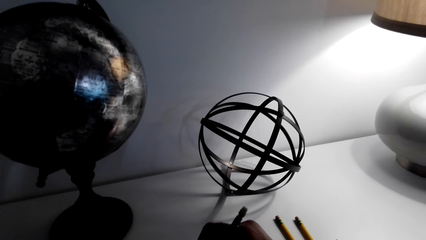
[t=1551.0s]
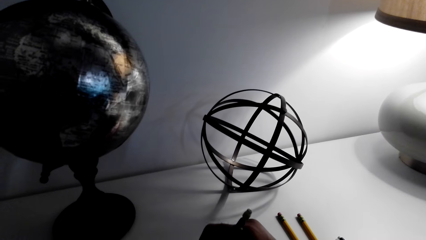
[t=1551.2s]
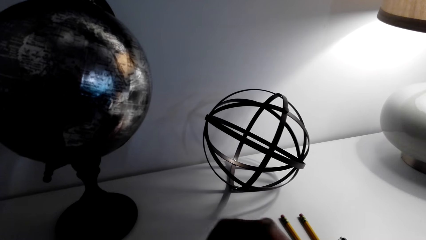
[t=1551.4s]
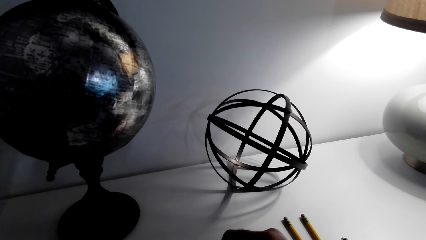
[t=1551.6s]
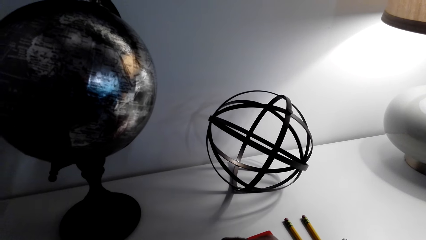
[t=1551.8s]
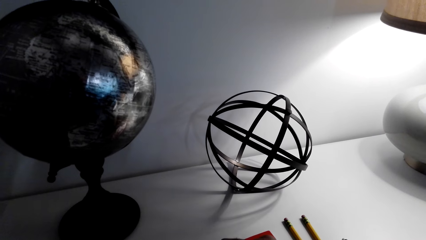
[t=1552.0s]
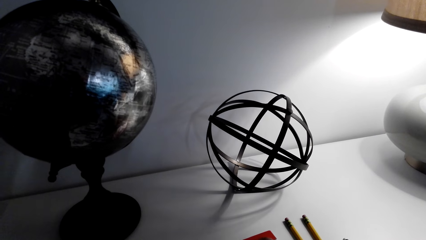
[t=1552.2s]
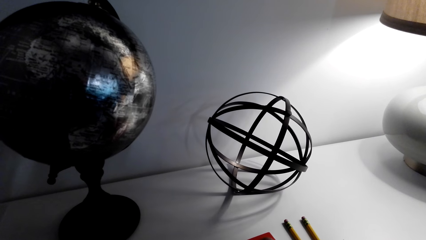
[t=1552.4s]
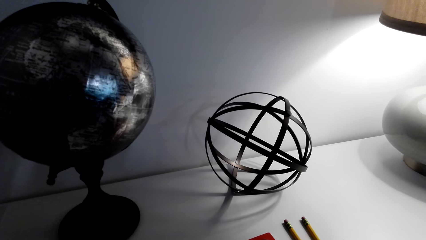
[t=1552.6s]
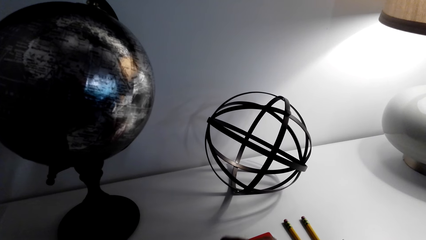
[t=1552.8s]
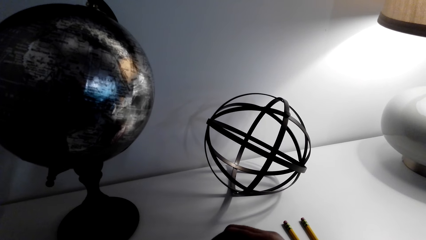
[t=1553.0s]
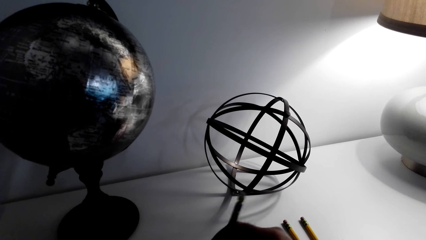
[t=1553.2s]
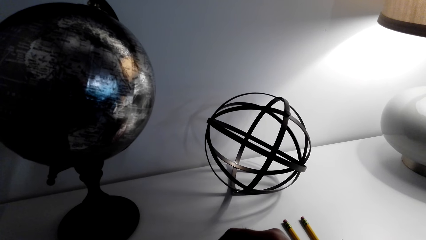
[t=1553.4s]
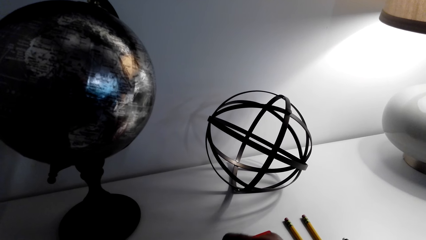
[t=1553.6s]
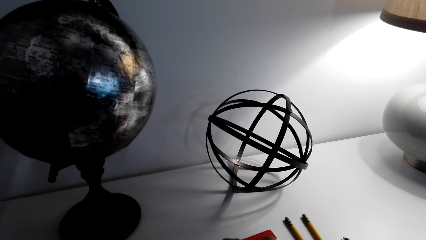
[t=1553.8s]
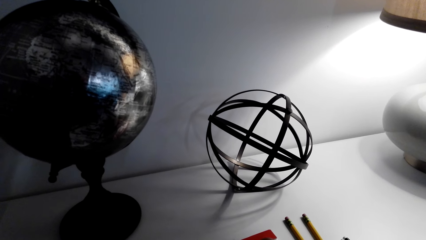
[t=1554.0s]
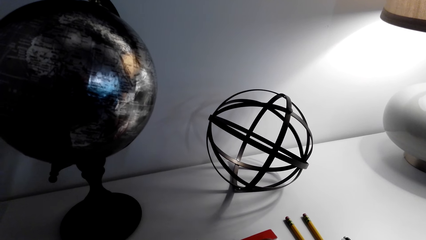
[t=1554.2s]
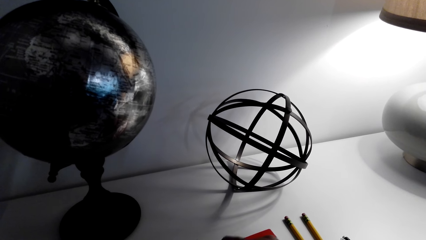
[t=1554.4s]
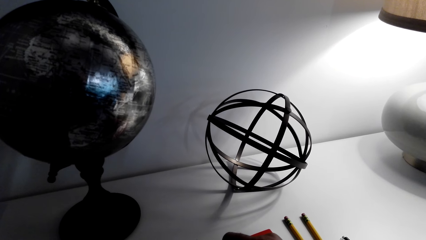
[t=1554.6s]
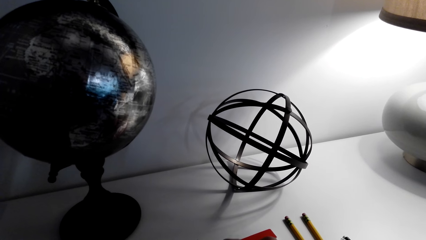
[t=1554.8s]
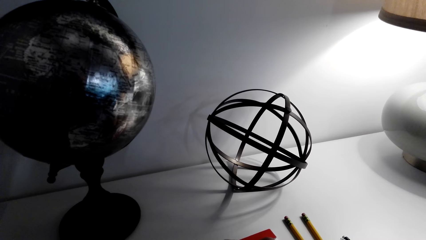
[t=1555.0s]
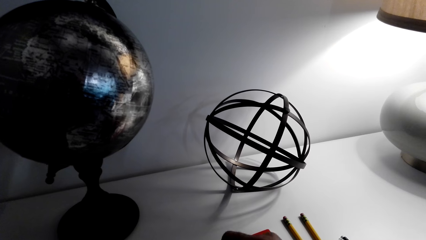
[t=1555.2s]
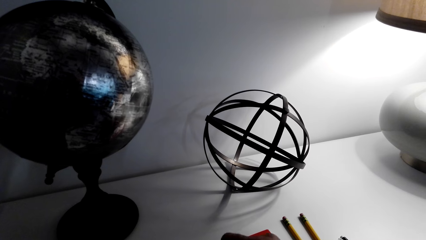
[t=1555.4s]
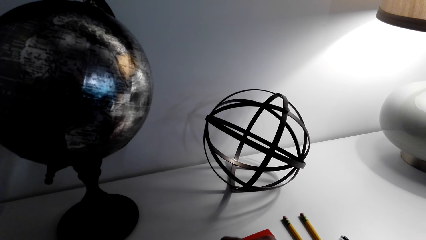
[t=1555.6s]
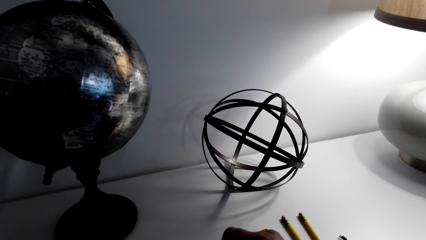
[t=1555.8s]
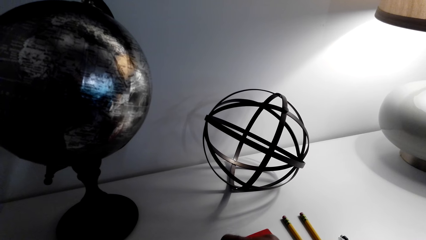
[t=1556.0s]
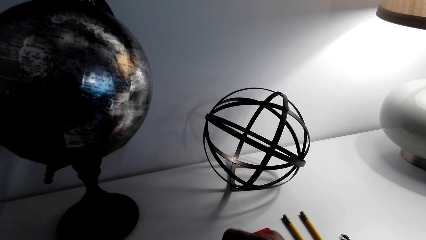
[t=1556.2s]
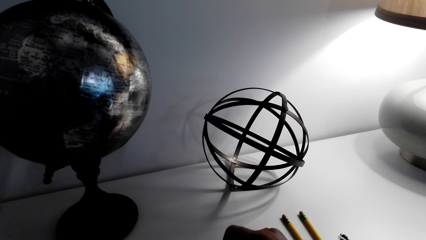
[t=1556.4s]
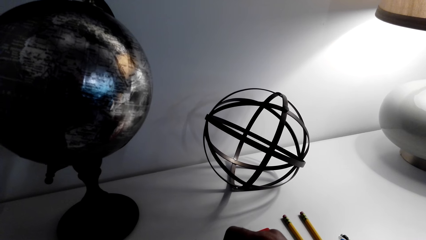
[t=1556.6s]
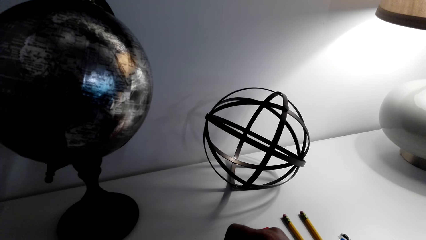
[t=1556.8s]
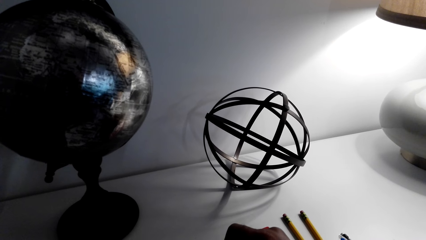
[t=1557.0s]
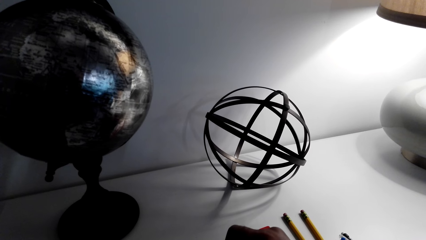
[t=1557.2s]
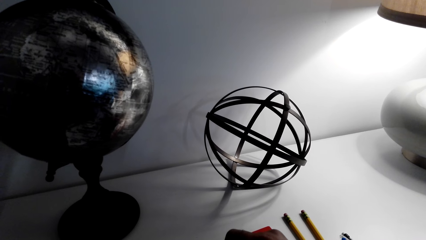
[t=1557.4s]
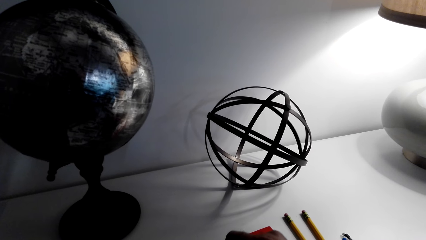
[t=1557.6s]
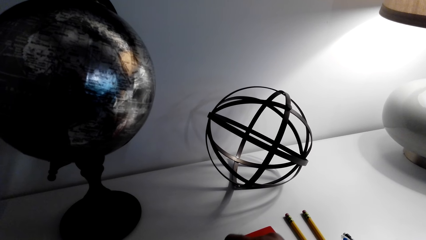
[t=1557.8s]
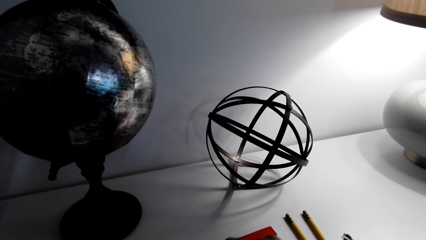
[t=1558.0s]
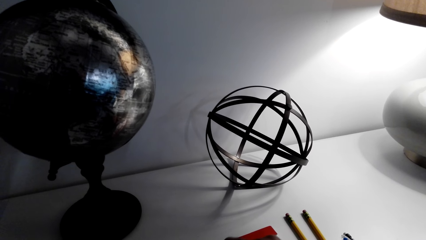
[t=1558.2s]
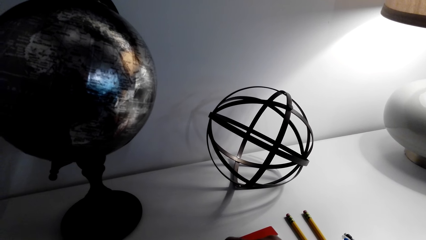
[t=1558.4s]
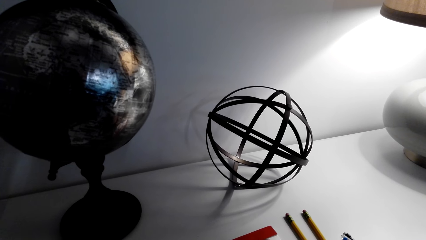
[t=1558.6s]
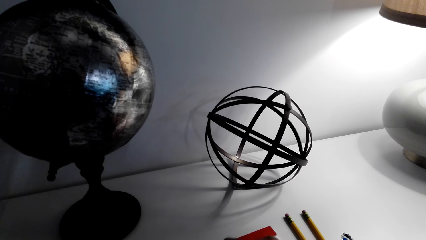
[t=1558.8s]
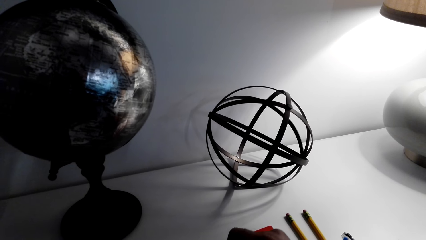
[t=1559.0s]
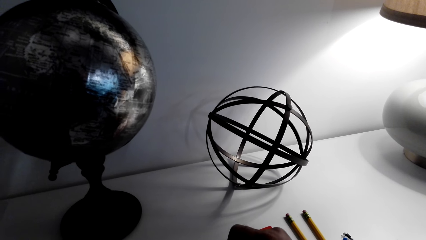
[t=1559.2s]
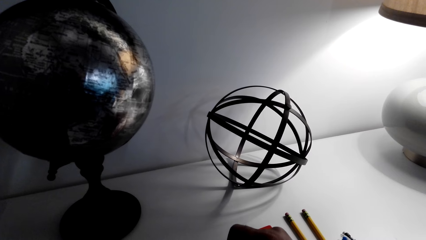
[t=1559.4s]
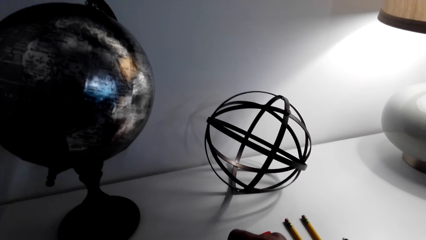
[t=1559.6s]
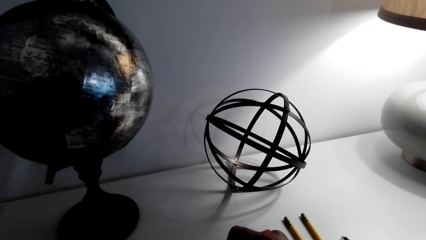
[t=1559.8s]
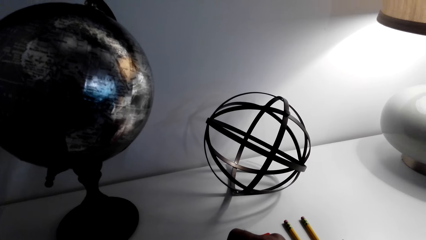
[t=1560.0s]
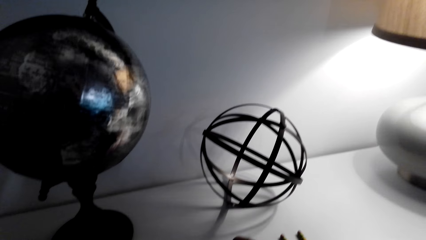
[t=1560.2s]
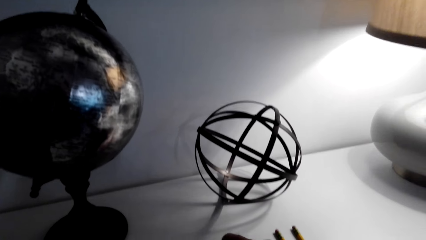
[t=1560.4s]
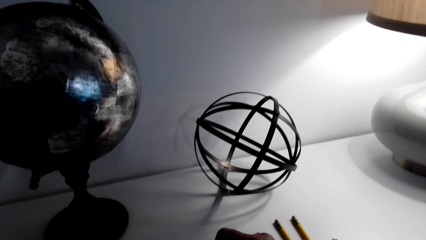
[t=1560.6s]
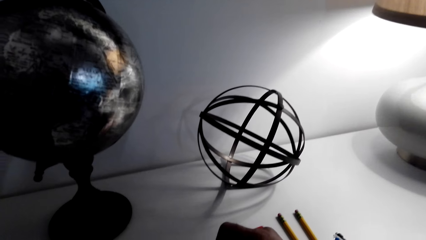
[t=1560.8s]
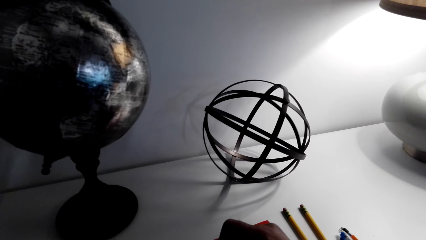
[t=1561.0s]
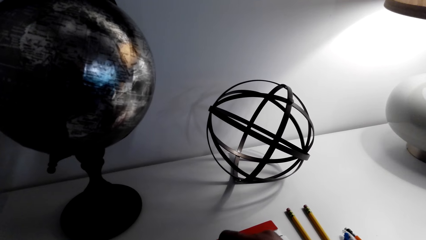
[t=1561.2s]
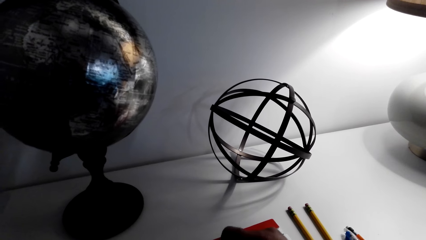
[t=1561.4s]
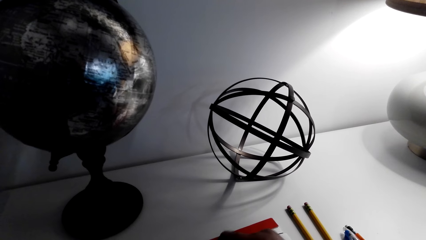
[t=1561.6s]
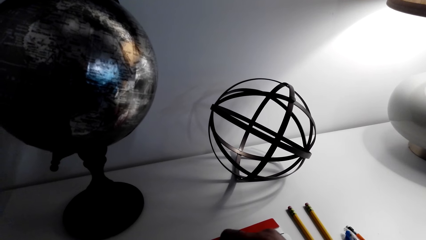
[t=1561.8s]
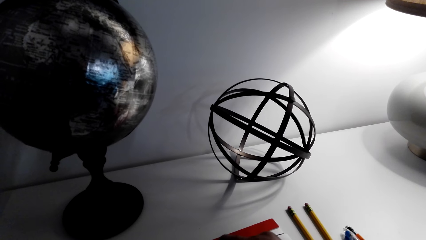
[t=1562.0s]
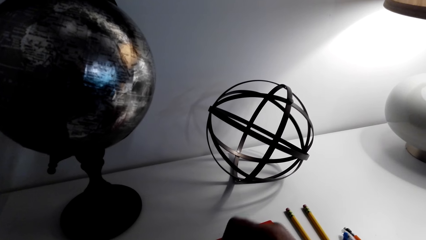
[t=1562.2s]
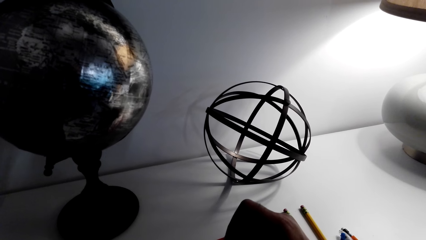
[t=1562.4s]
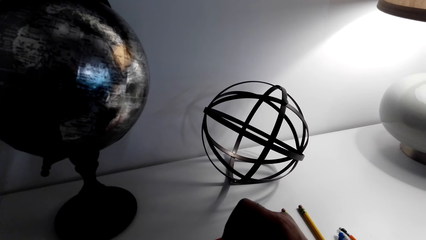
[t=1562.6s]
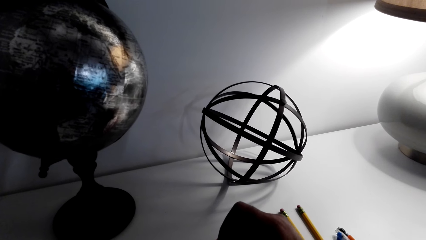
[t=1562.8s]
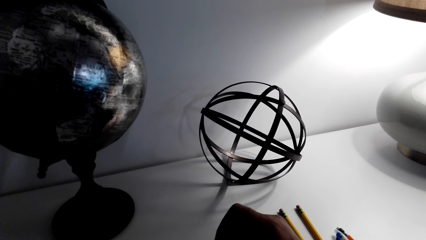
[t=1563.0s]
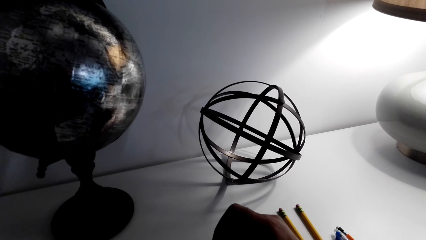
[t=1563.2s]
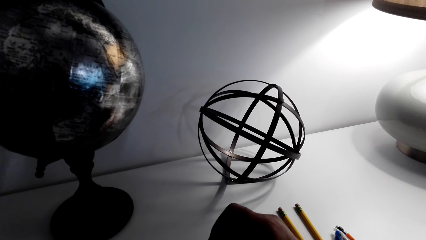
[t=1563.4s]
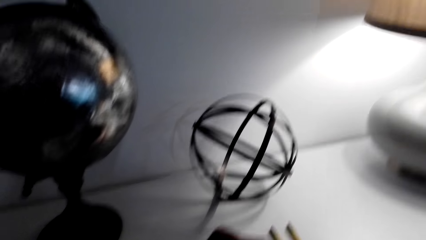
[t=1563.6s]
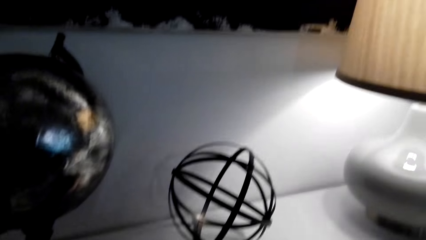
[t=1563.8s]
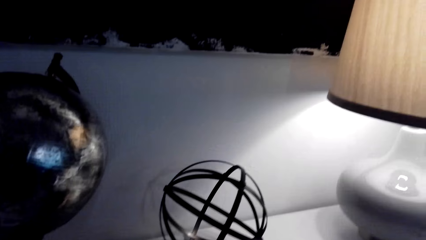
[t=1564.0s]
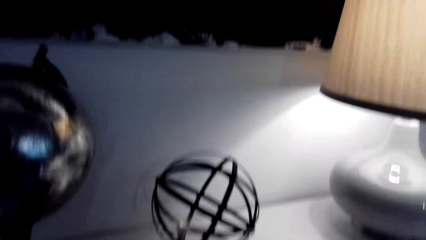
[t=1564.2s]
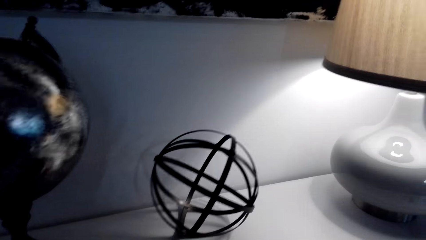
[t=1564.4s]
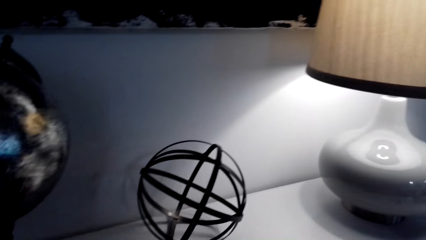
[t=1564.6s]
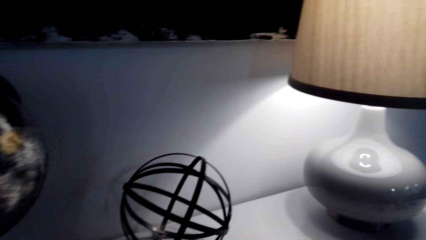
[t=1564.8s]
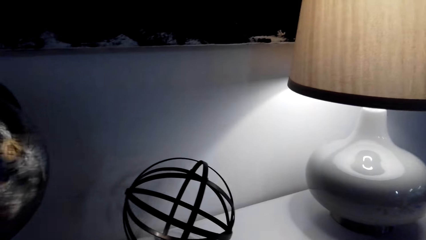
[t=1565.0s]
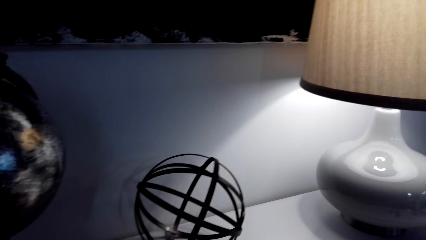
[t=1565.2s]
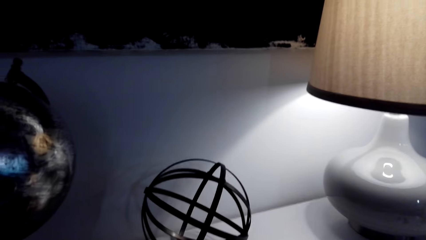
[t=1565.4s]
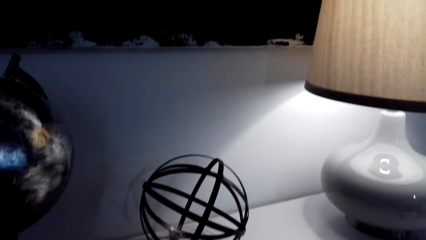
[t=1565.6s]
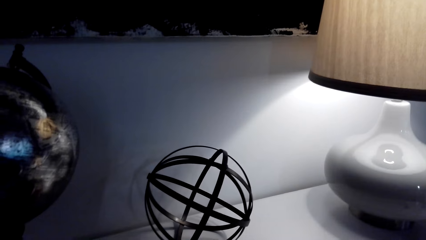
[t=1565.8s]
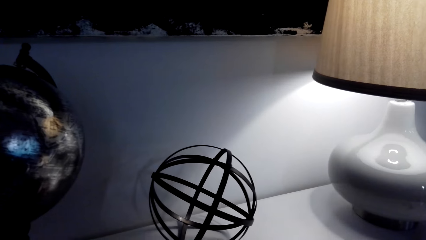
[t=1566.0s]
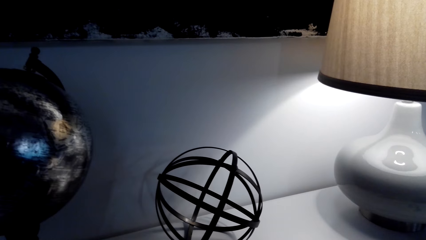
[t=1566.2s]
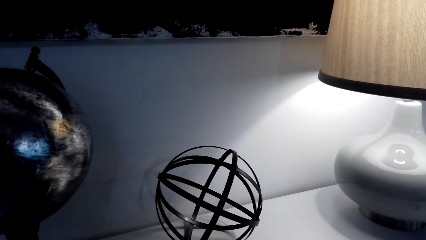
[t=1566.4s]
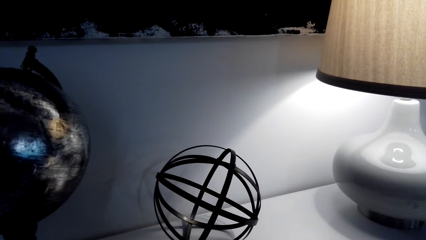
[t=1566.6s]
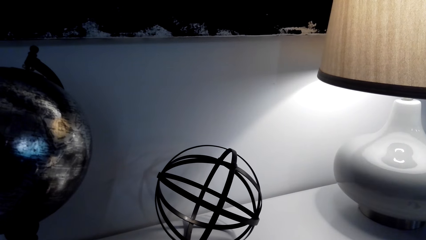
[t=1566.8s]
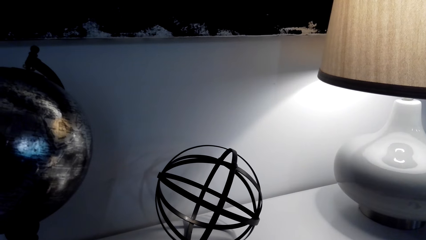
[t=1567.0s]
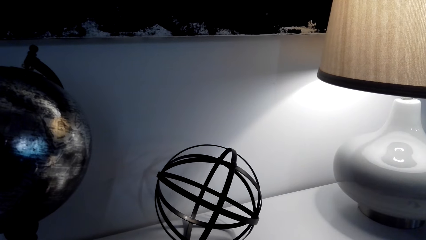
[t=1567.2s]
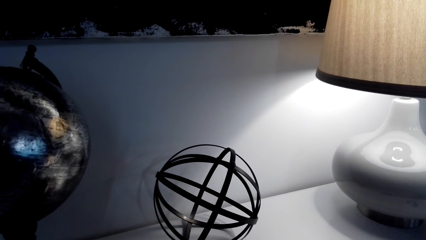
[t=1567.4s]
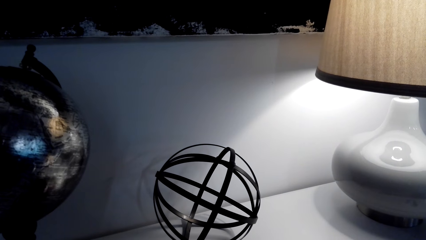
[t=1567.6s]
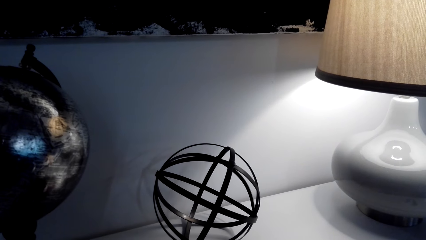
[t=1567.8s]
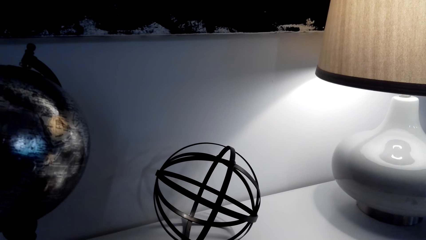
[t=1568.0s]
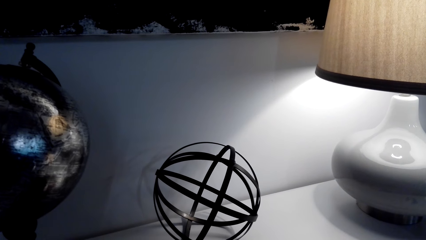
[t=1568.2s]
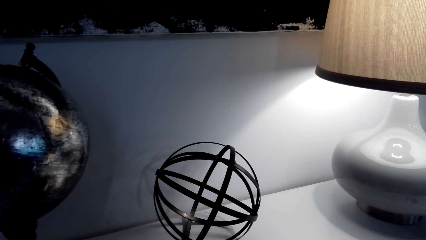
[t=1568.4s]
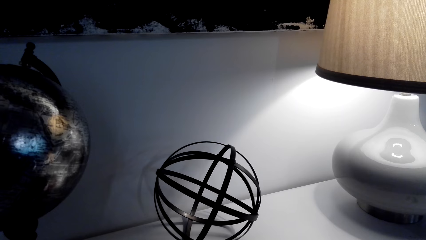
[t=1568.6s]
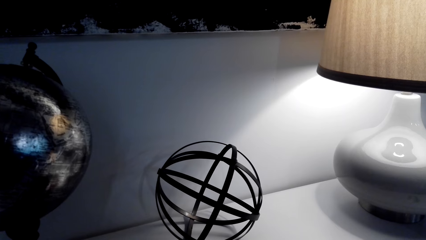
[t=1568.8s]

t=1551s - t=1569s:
The camera wearer turns around the room. They write on a book. They look around. They turn around the room. They speak.
